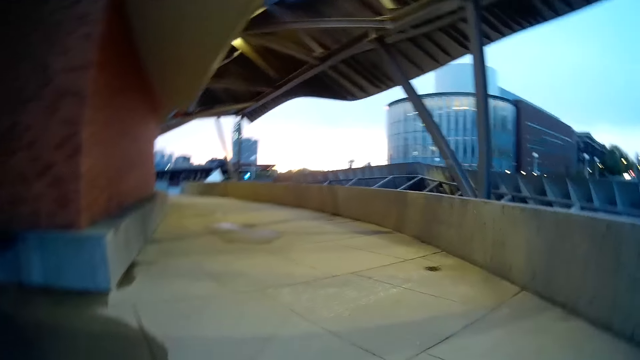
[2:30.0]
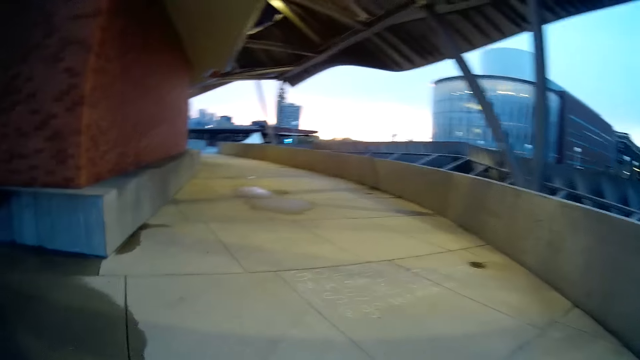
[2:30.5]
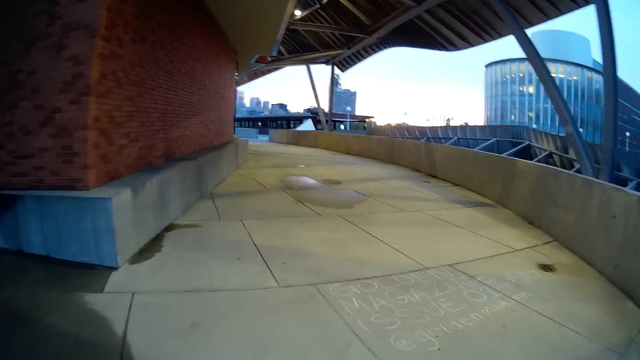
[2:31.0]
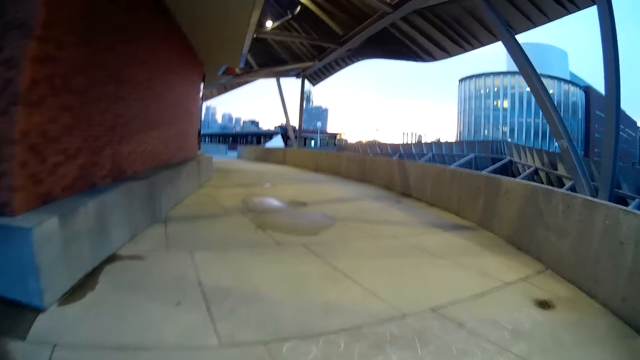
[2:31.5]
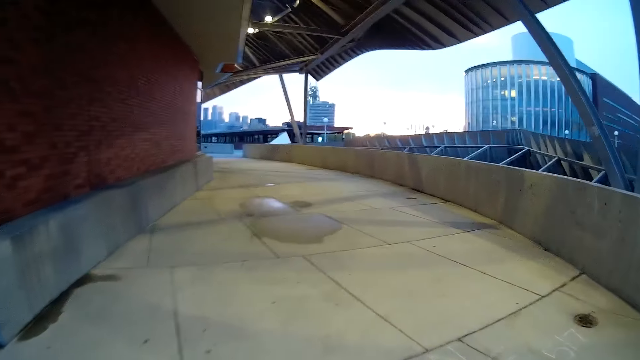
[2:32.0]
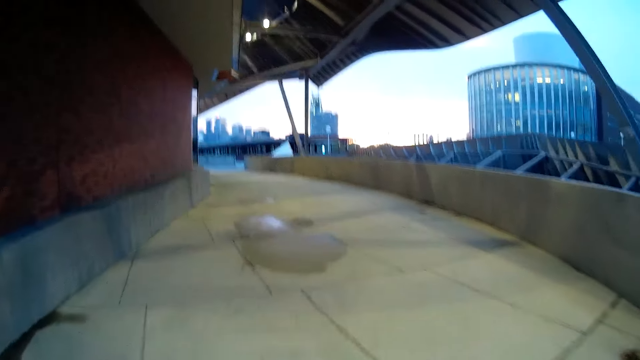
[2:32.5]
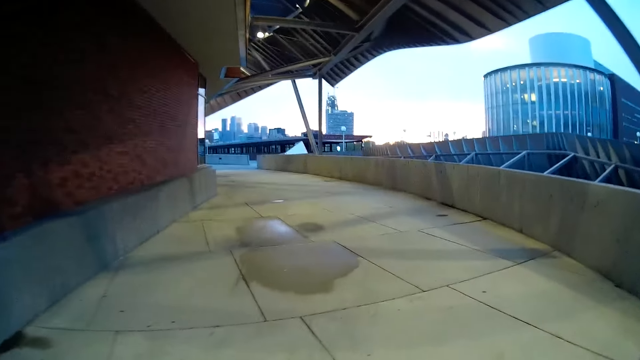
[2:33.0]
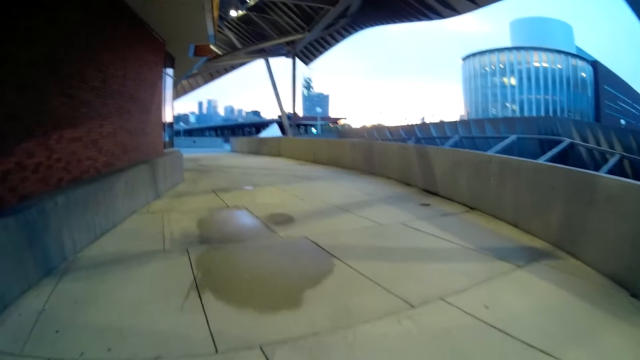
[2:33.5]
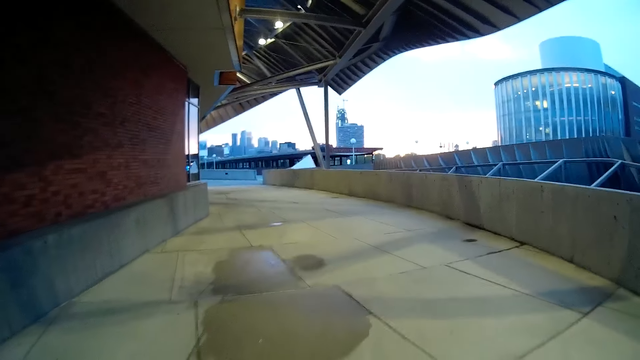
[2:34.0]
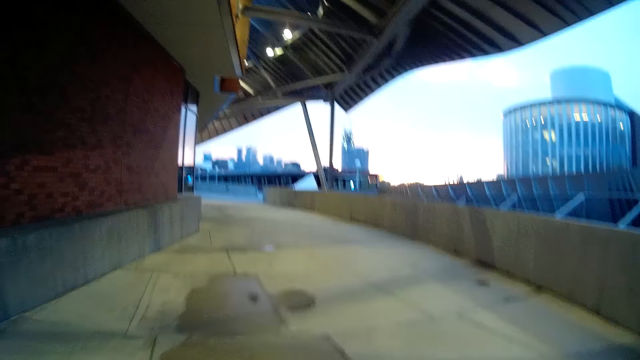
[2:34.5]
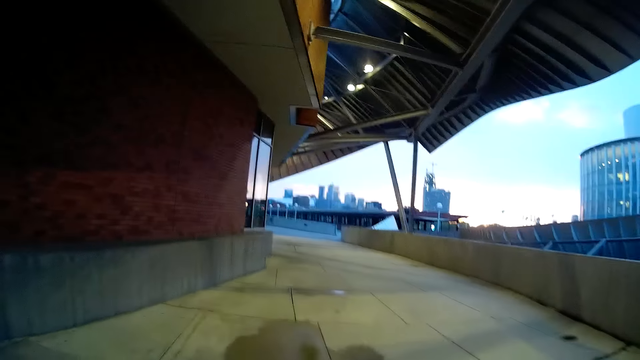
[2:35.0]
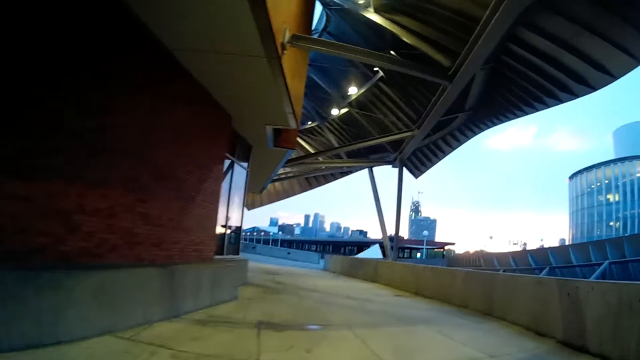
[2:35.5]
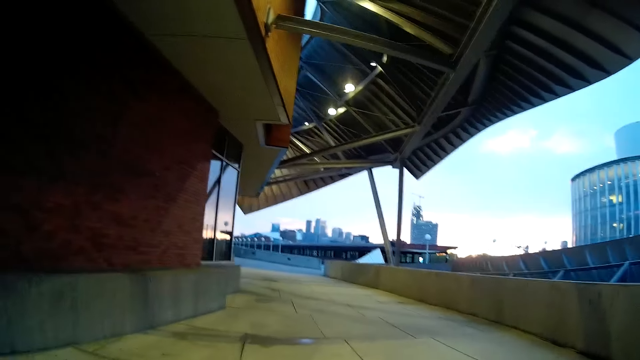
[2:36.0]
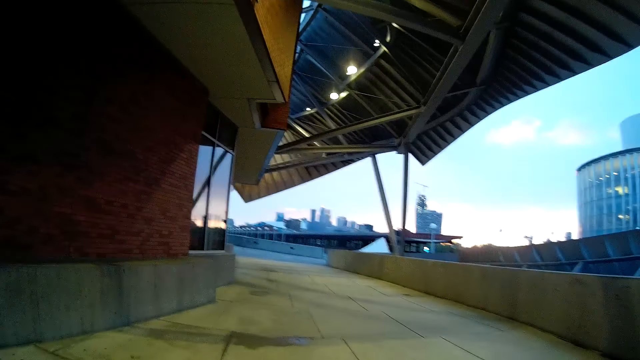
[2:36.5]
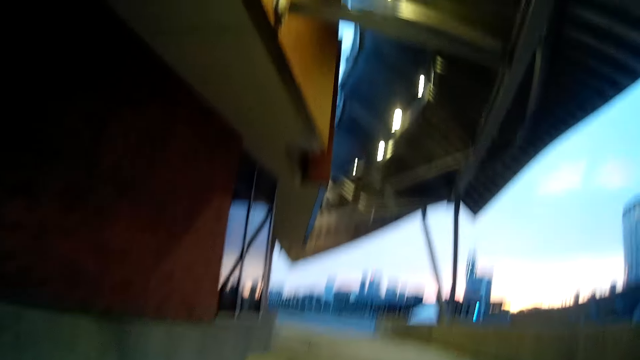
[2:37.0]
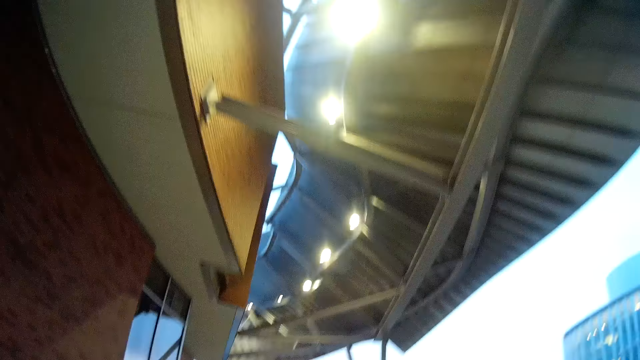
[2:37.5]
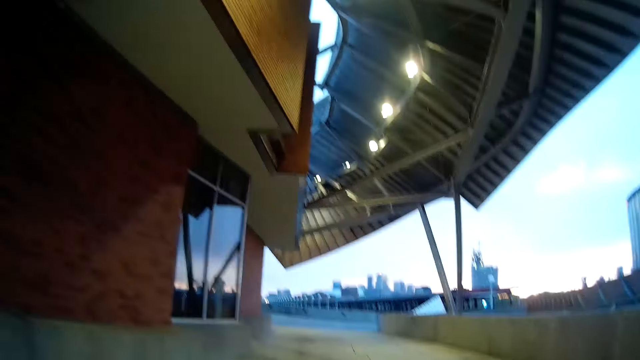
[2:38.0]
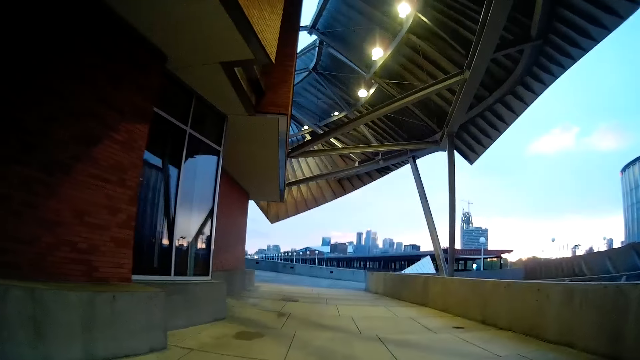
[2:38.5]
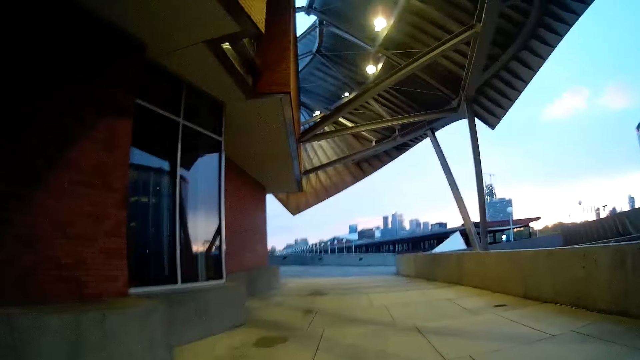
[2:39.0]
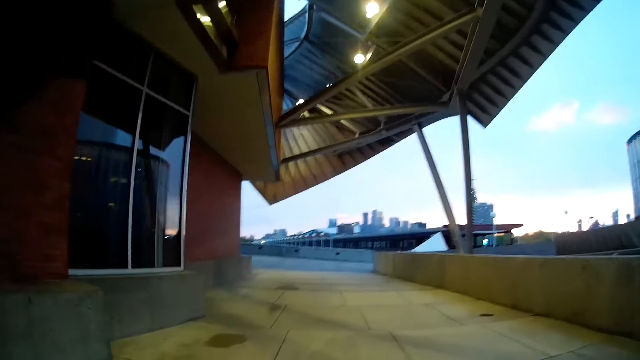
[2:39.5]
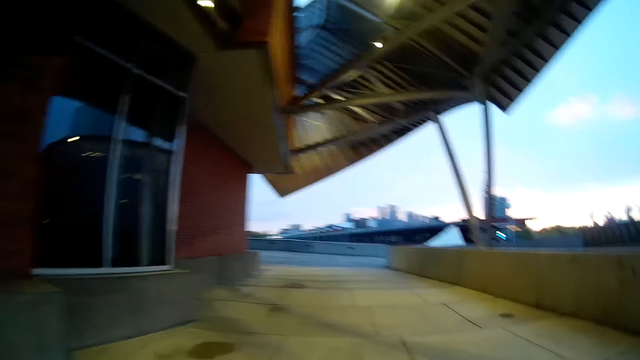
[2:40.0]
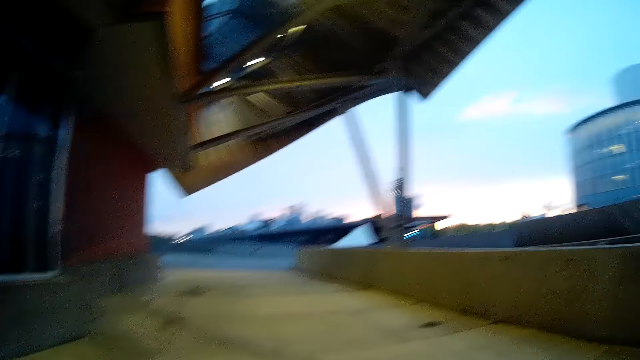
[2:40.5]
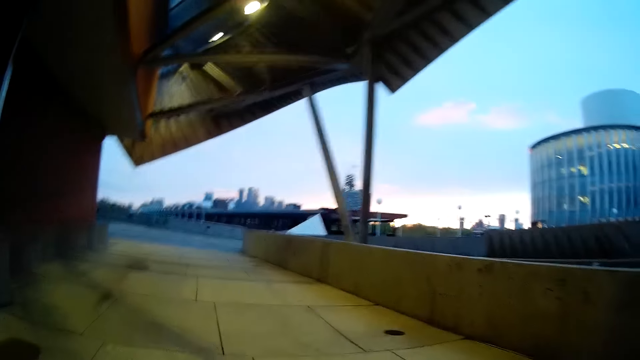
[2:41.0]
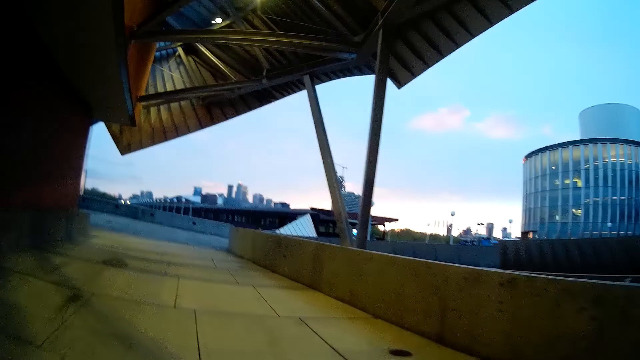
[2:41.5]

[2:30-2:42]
The camera wearer interacts with the woman.

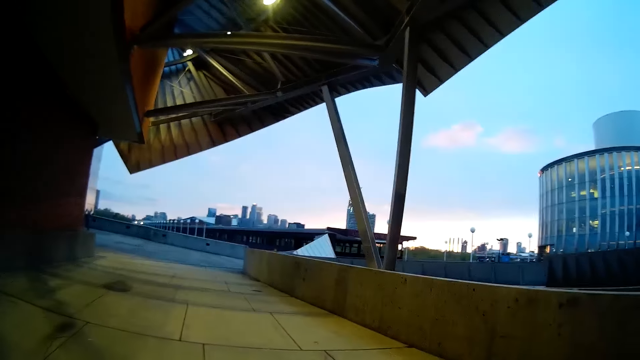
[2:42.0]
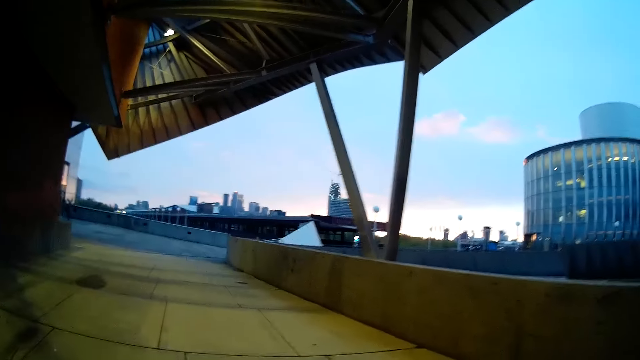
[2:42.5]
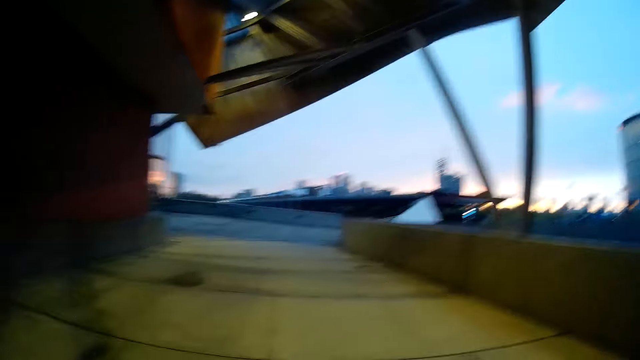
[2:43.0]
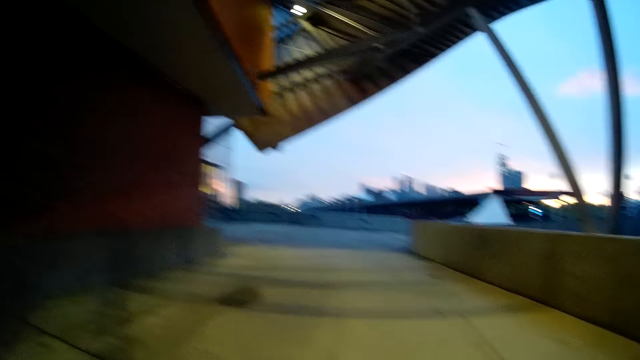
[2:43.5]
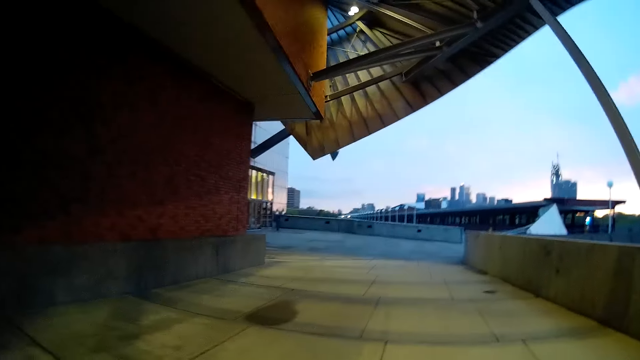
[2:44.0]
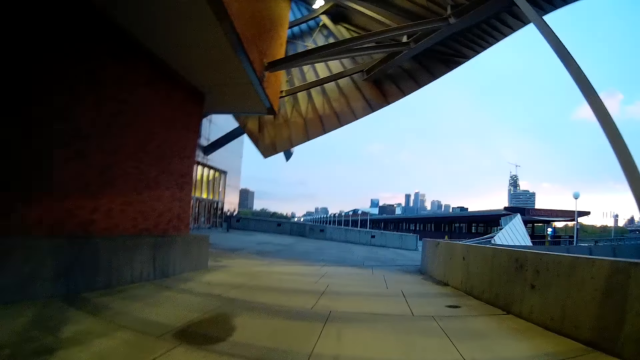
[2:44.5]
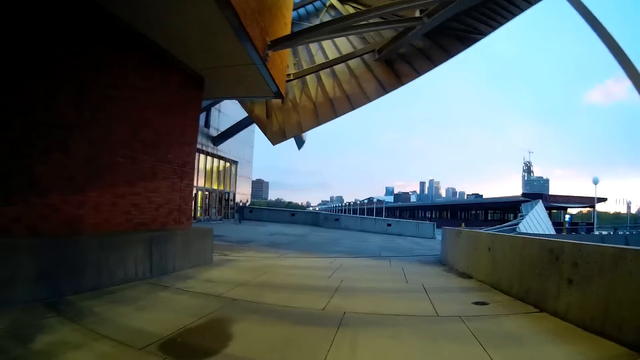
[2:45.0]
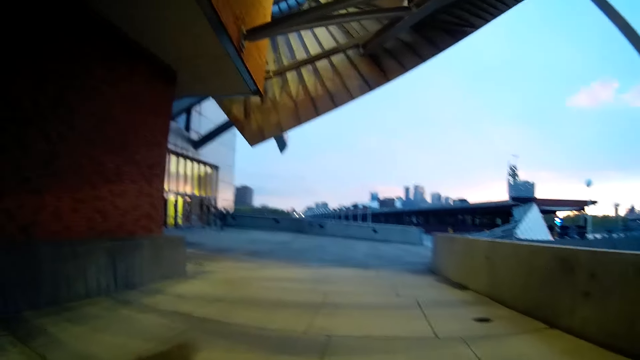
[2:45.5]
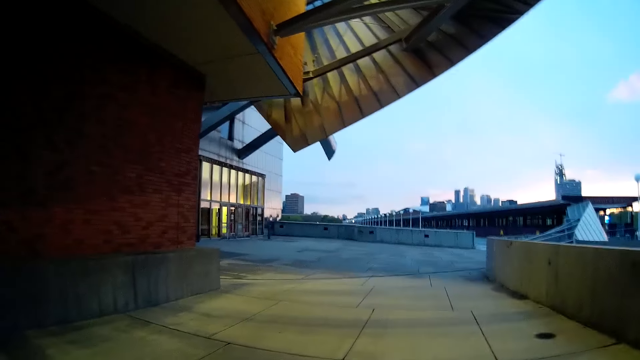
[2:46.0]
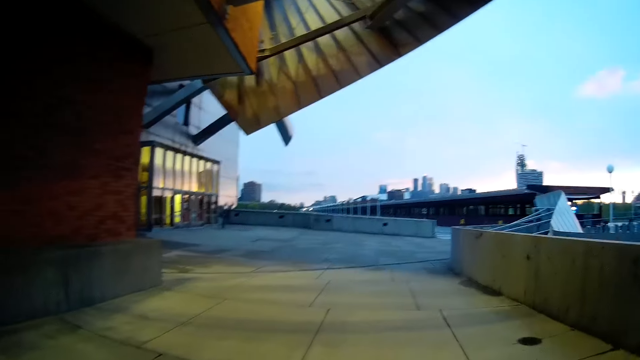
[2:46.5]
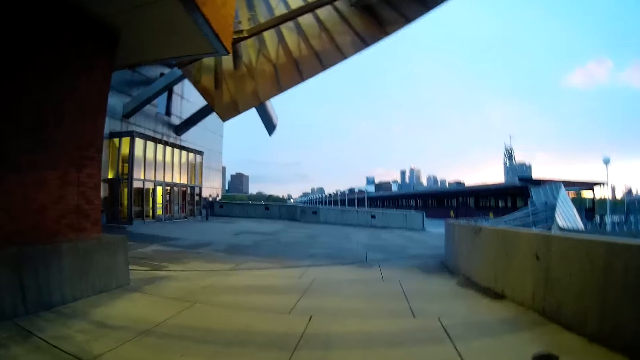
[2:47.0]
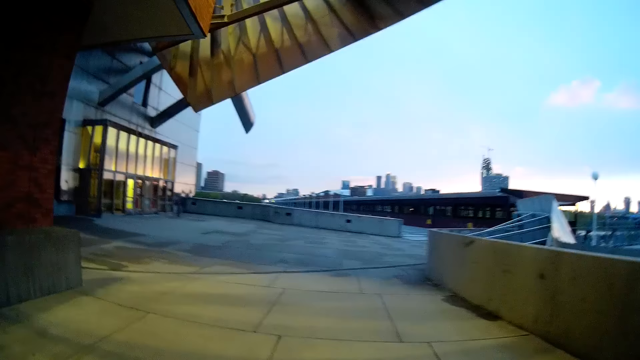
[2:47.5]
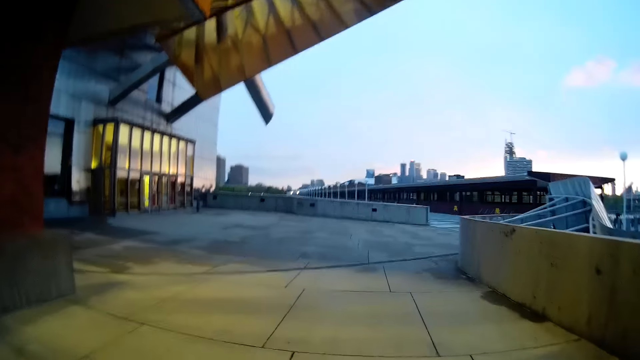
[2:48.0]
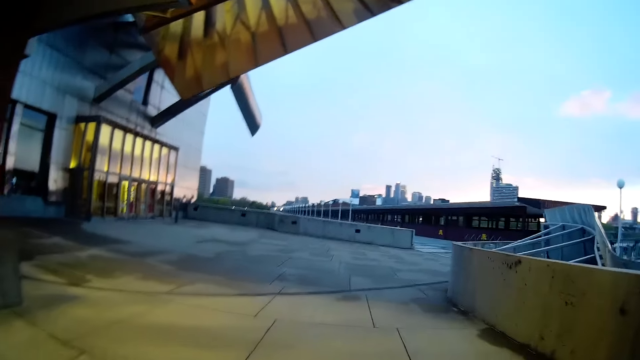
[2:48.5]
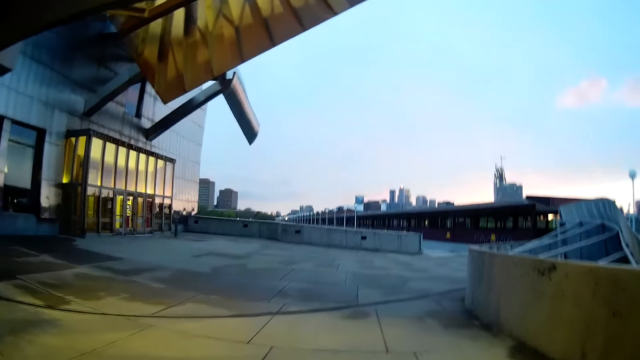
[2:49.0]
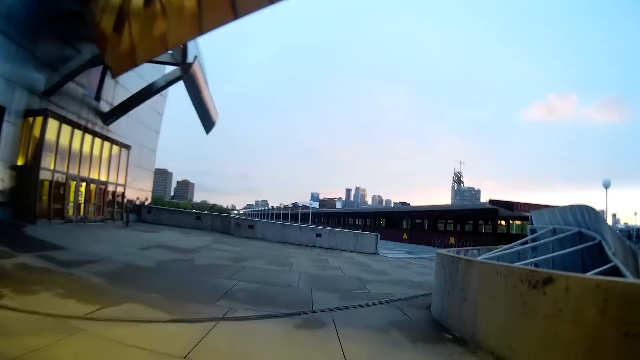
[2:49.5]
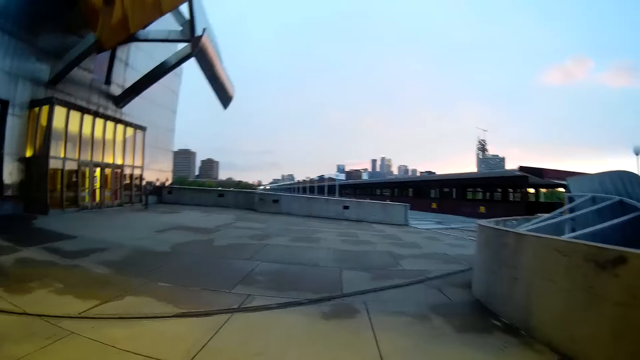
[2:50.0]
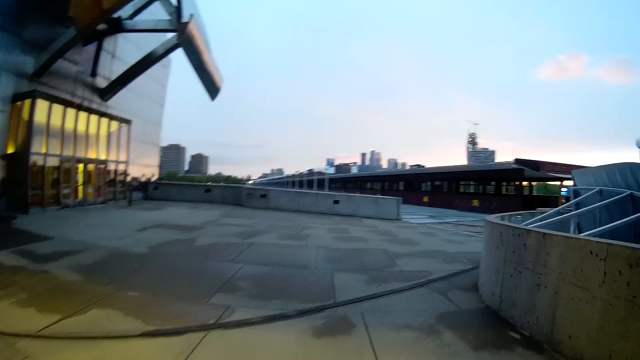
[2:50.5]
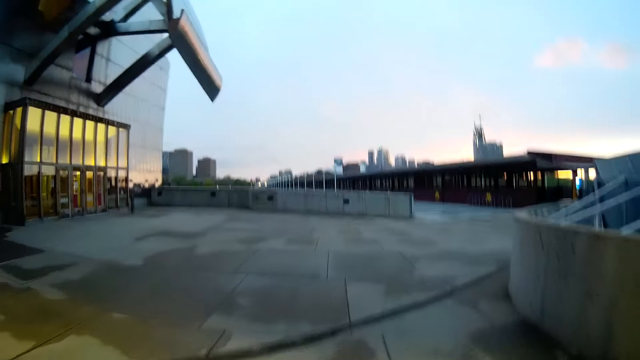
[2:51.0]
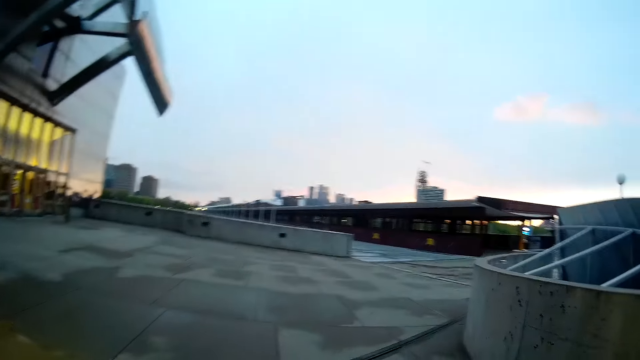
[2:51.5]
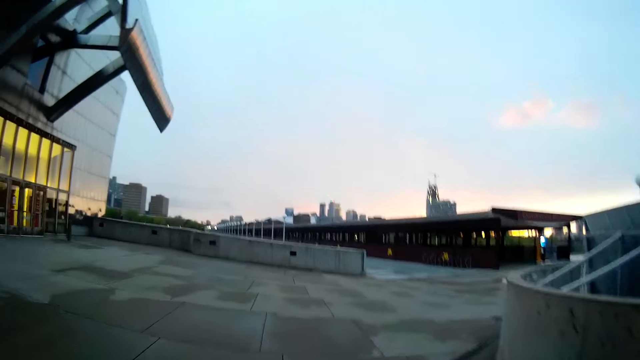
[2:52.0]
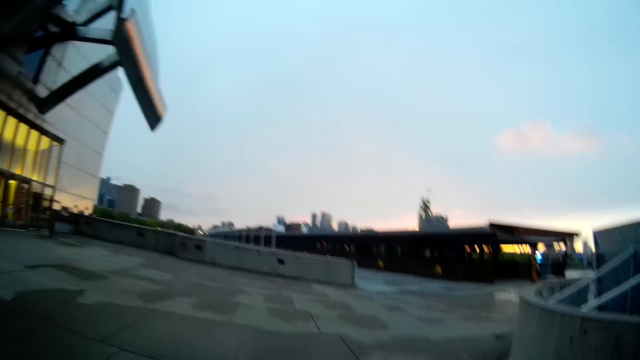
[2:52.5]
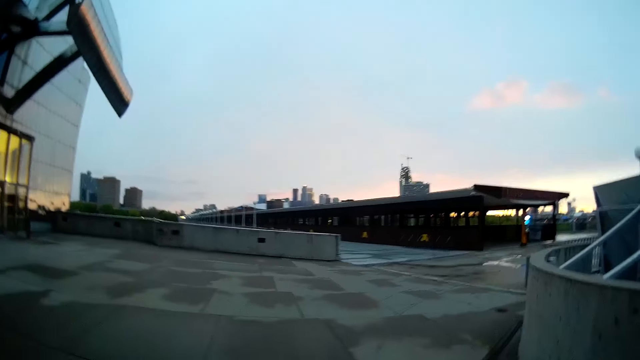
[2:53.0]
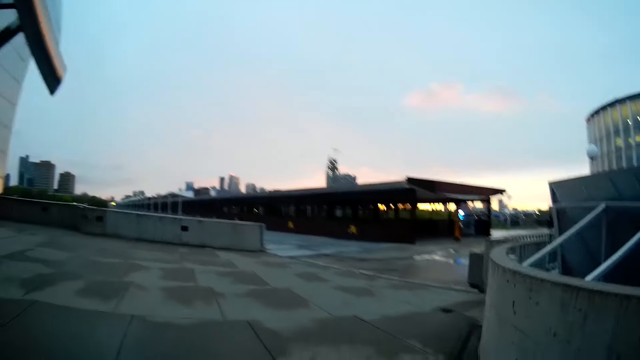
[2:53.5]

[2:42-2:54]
The camera wearer interacts with the woman.
